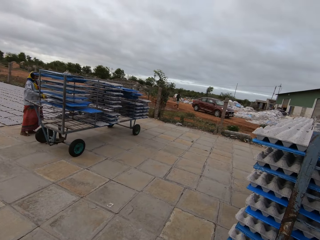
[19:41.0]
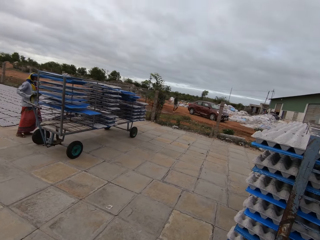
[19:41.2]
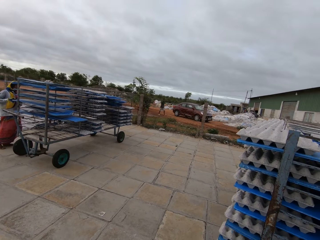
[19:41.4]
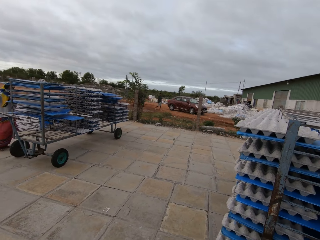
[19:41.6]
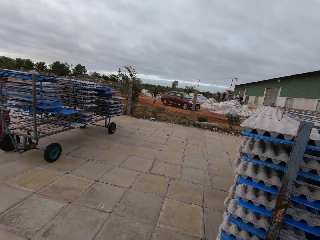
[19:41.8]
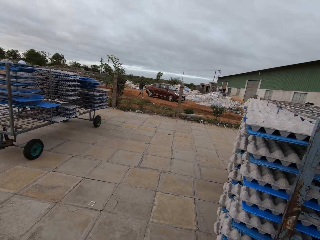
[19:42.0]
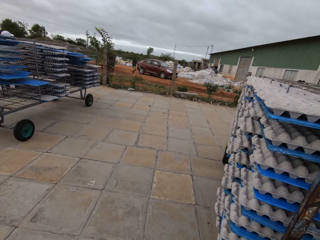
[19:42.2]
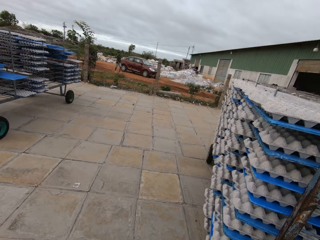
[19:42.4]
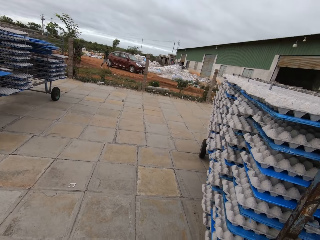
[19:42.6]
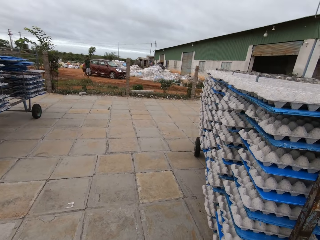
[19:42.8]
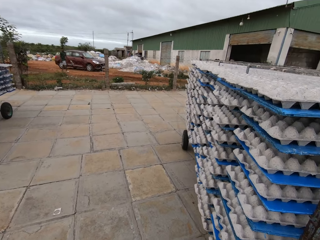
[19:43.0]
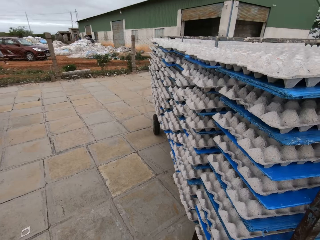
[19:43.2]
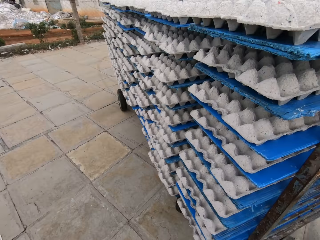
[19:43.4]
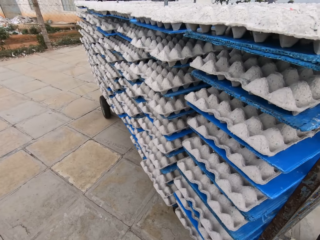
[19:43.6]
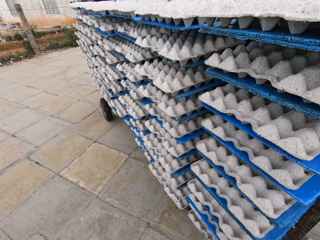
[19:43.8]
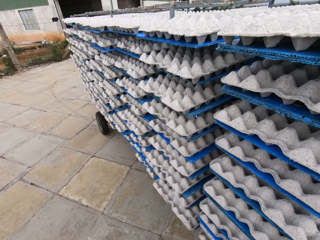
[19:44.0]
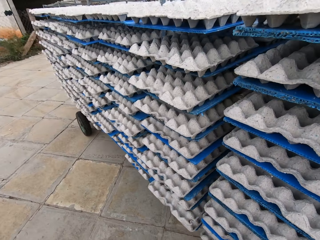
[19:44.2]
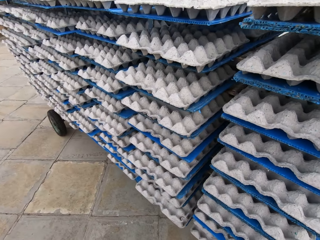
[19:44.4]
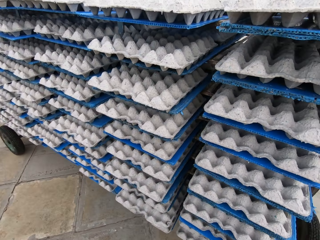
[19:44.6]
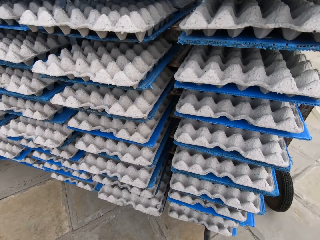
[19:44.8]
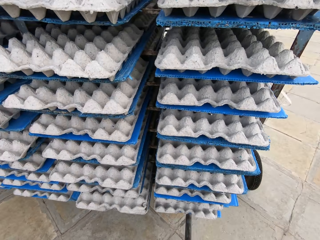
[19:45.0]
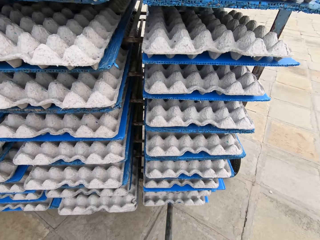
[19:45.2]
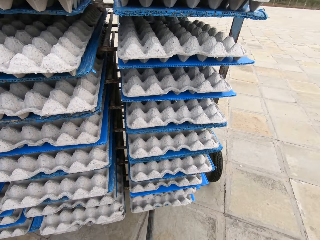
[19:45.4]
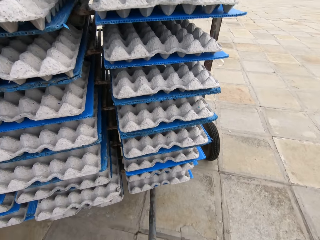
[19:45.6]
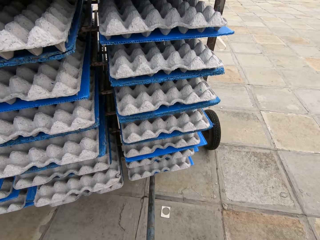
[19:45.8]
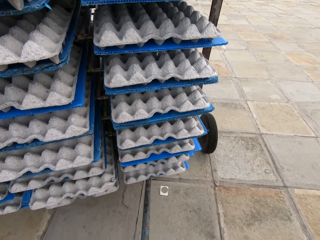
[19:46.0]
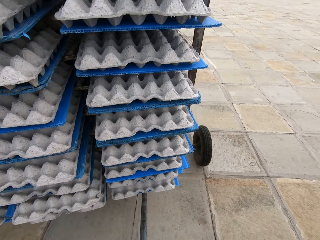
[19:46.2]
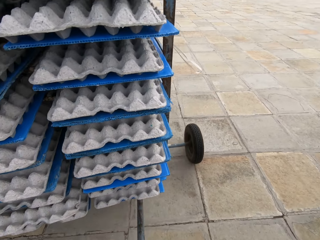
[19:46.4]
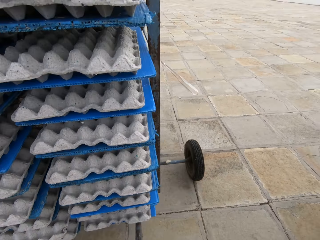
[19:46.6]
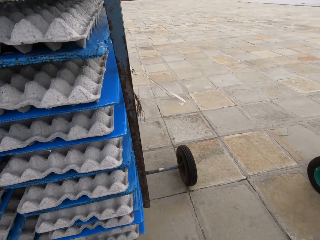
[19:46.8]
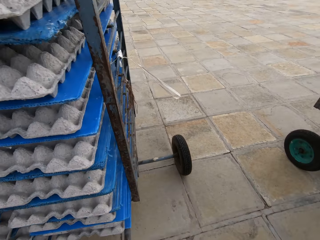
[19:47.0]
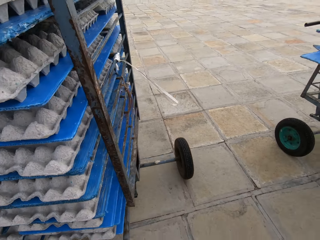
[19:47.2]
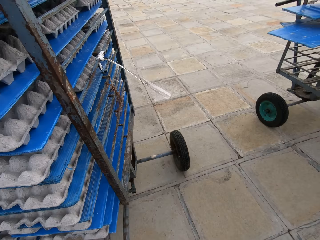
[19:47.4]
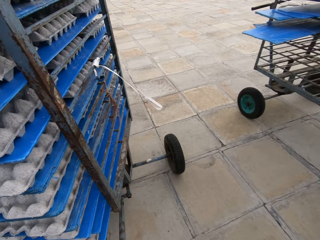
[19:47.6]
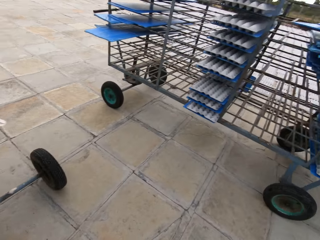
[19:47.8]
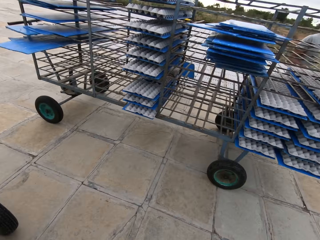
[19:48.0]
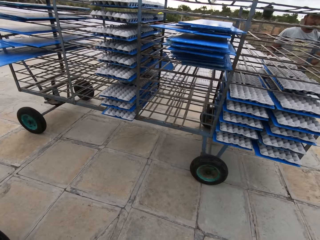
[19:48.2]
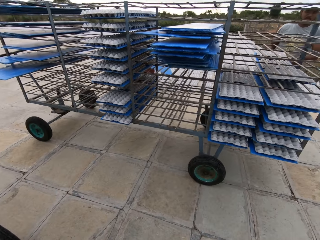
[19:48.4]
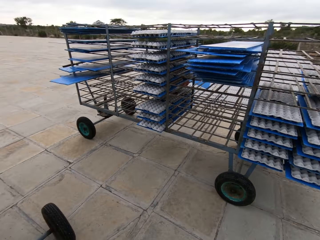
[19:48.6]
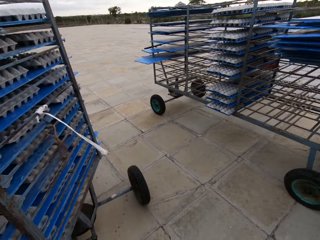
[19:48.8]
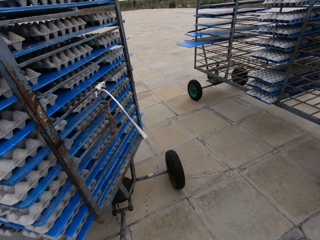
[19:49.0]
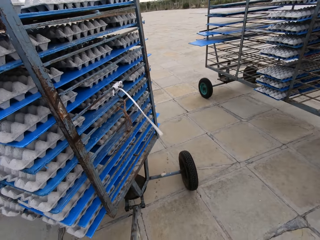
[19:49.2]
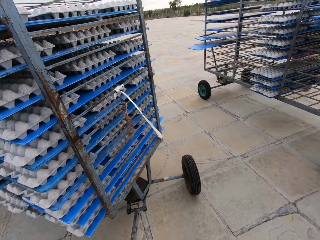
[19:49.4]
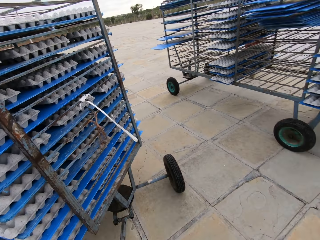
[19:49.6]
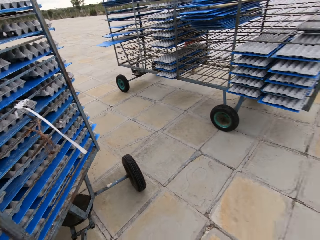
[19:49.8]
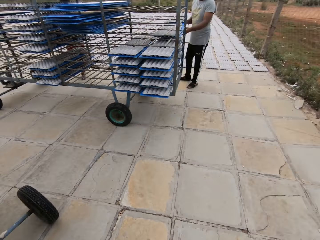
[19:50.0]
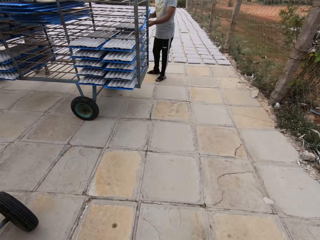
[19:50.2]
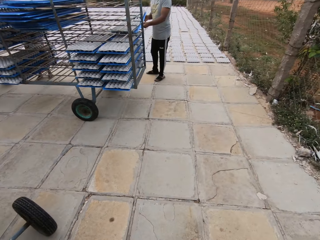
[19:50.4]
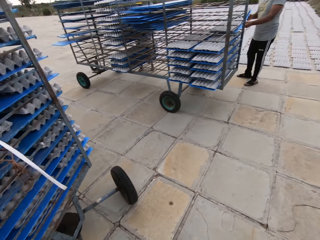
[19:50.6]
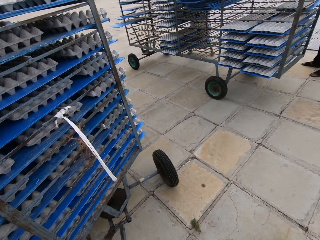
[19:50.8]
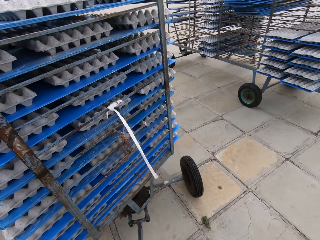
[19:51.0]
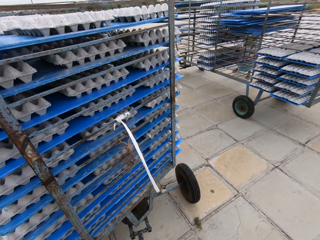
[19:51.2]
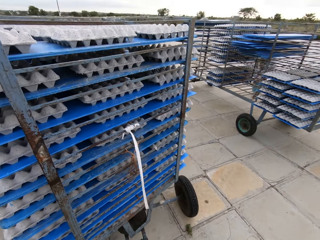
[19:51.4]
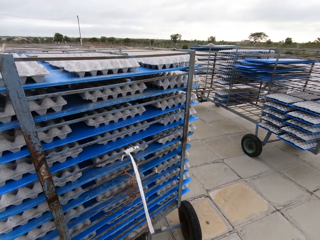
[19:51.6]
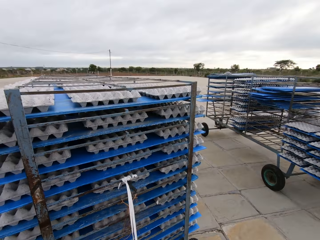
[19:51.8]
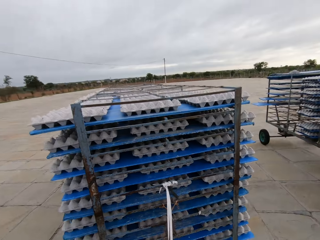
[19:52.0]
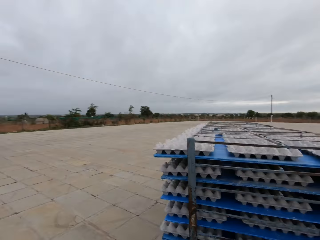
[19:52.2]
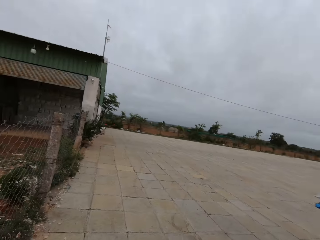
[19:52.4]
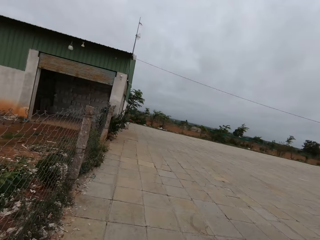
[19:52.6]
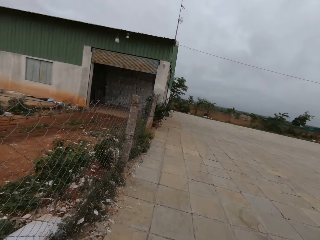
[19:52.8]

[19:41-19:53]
The camera wearer parks the drying rack outside. The man converses with the camera wearer.

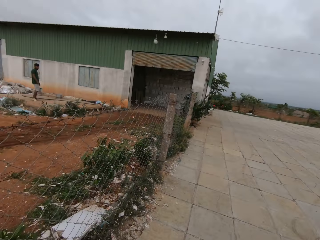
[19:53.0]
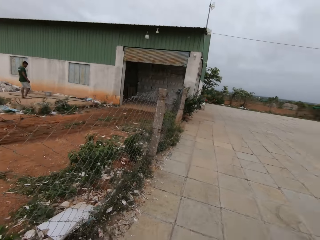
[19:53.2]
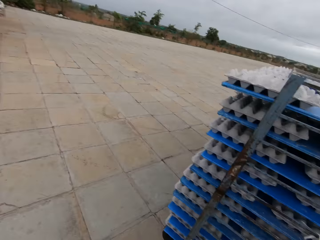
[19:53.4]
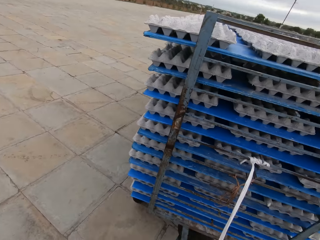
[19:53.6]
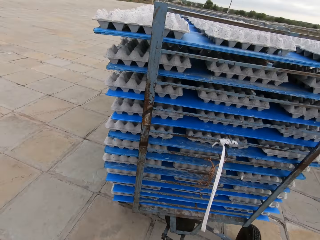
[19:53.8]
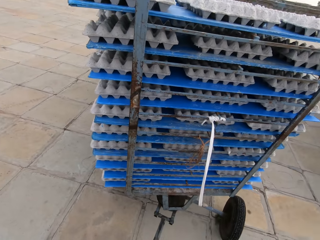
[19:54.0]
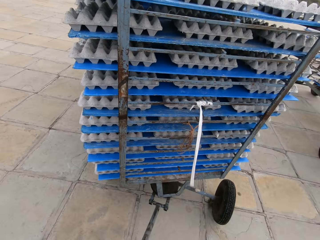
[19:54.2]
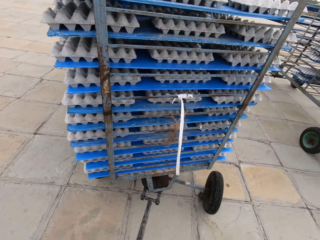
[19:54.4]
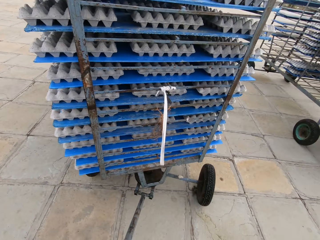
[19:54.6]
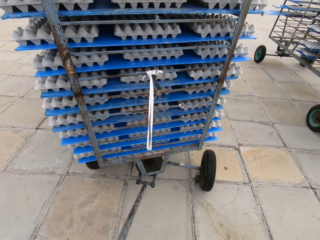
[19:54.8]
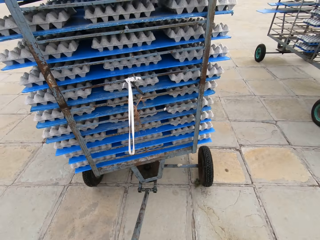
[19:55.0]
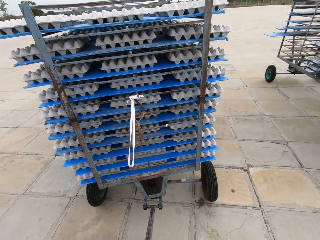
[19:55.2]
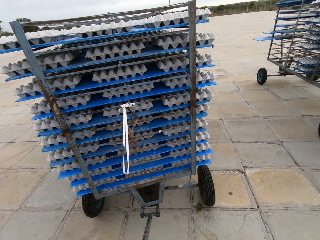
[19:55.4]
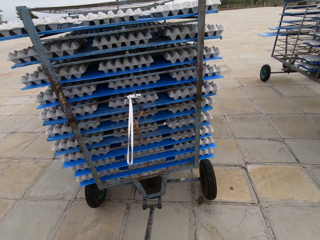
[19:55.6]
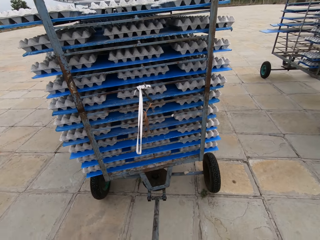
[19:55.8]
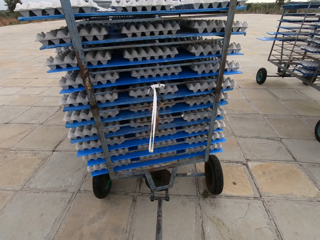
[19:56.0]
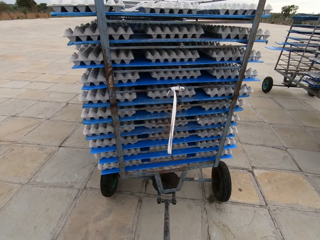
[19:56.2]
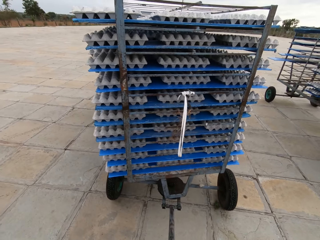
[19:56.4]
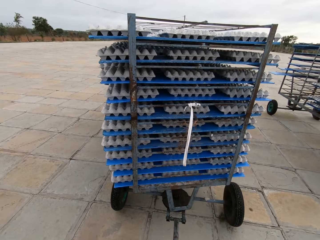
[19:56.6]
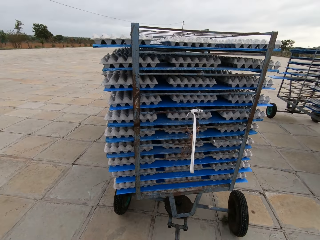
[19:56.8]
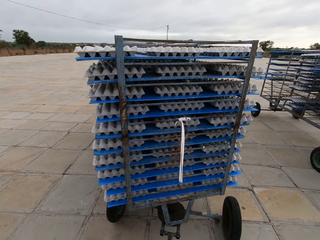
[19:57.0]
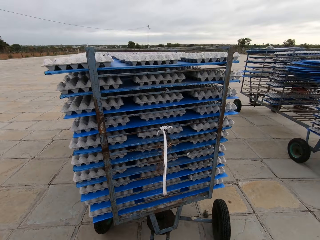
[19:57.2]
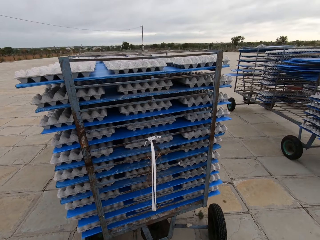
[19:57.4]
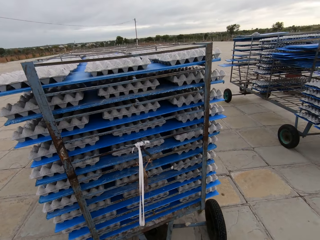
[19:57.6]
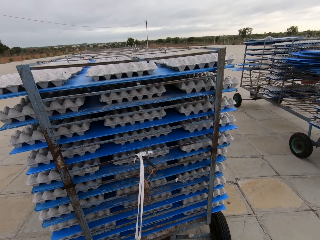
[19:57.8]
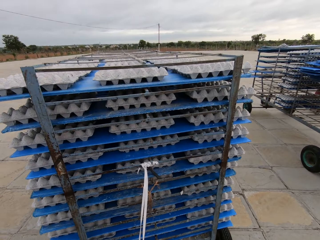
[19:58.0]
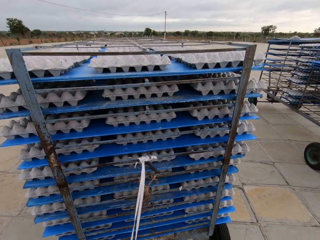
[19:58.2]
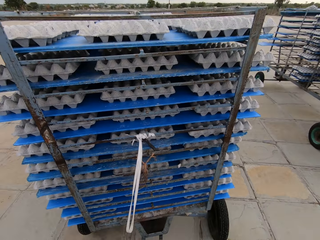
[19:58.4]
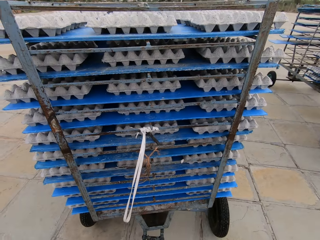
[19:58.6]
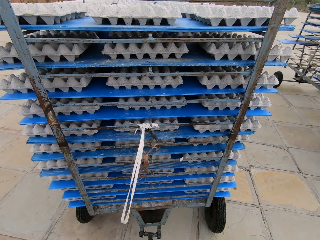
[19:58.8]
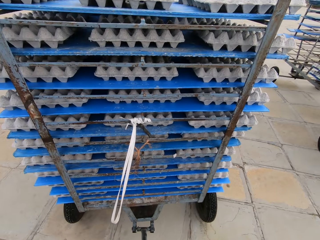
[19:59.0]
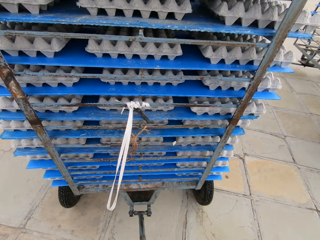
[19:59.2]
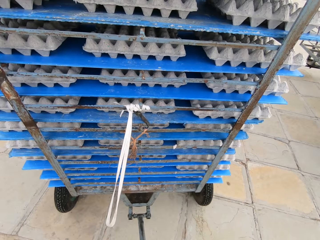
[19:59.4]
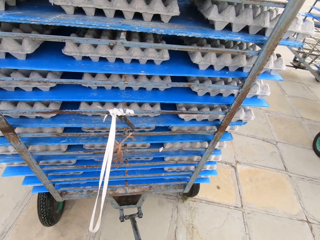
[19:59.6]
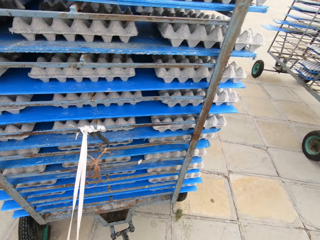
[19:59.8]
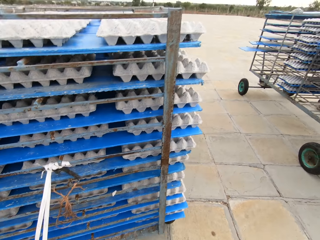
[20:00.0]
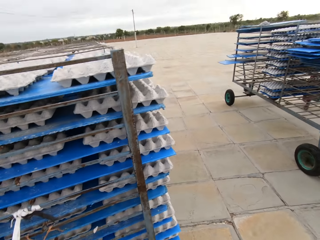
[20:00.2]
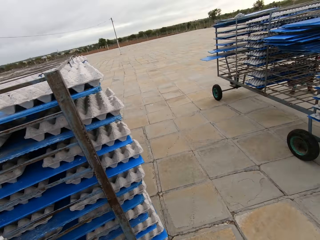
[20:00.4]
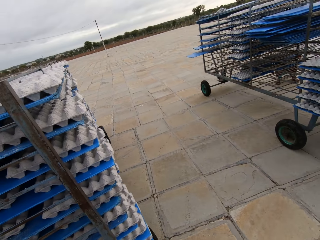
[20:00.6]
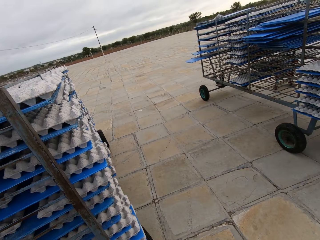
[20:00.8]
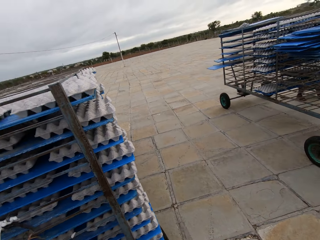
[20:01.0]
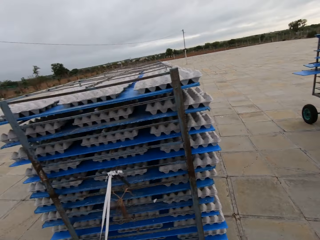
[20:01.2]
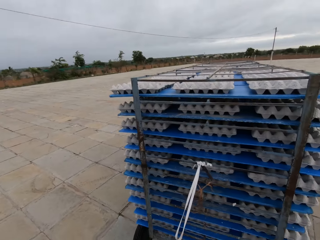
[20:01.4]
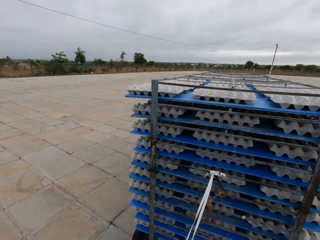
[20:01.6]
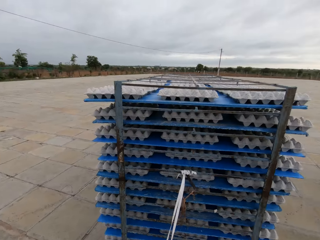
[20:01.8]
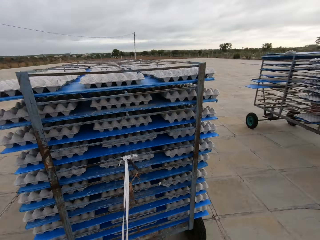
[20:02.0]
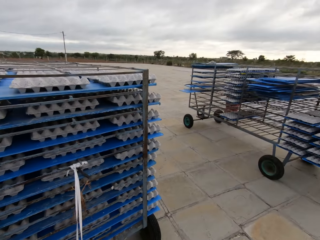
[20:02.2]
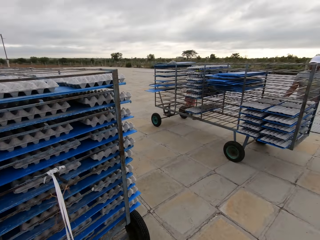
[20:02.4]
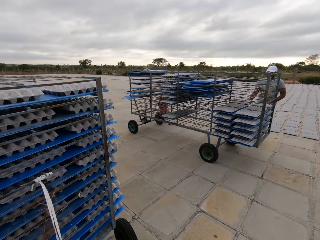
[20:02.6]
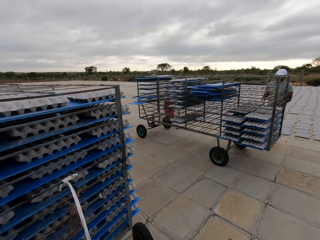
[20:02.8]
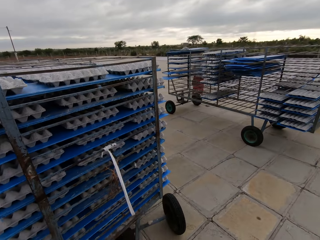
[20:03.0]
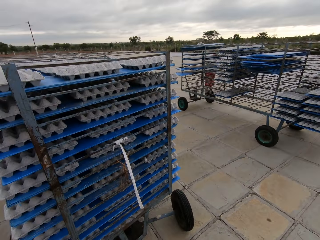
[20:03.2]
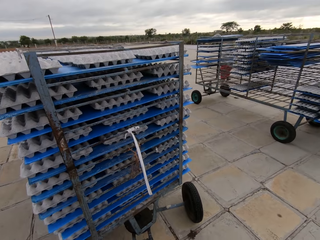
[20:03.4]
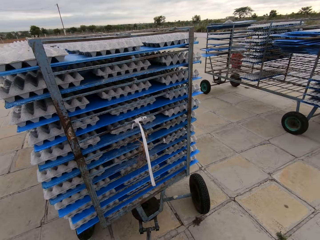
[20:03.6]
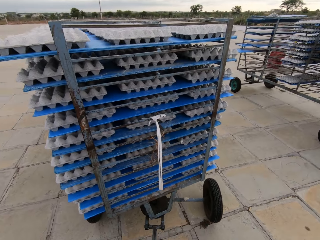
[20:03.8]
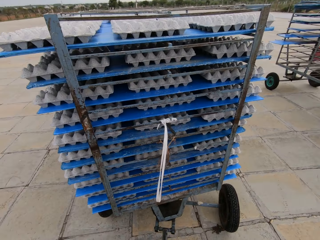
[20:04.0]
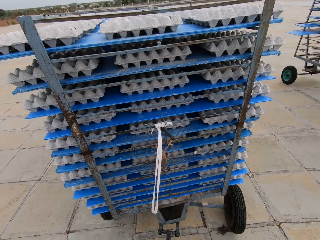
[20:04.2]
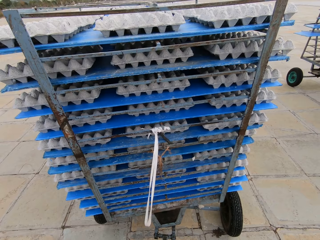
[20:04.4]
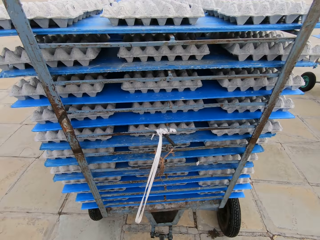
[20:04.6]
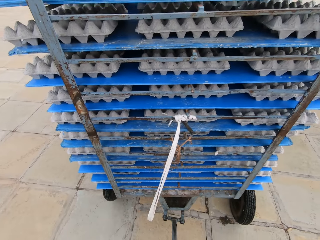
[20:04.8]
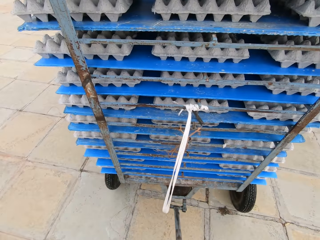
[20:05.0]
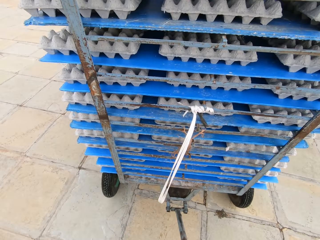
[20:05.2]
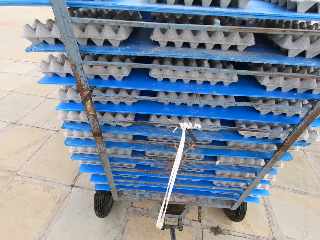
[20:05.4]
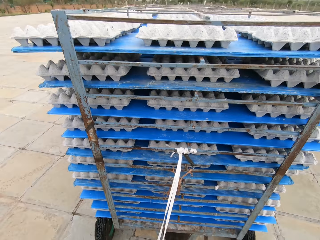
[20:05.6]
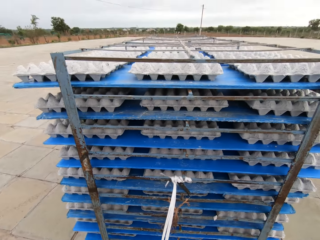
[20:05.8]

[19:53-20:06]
The camera wearer looks around.
